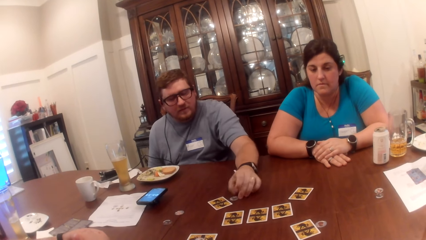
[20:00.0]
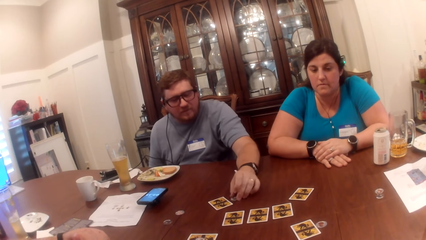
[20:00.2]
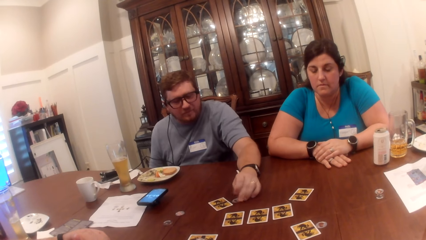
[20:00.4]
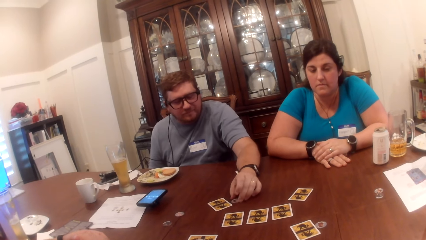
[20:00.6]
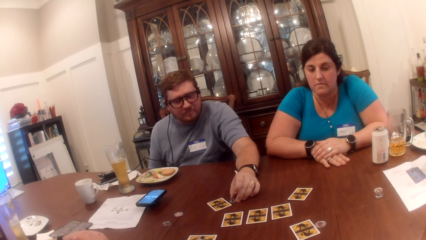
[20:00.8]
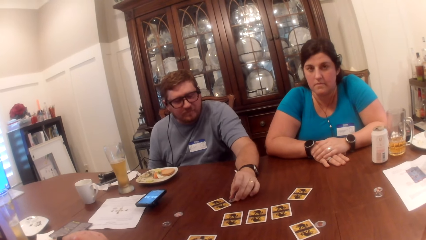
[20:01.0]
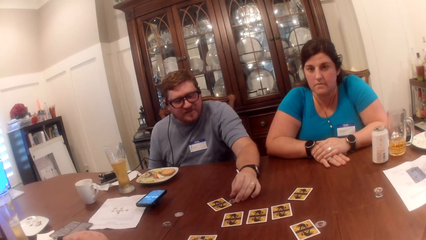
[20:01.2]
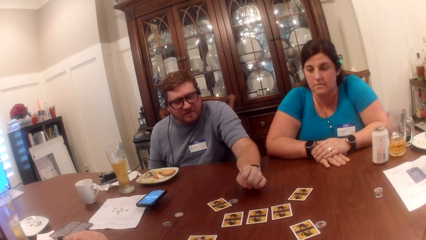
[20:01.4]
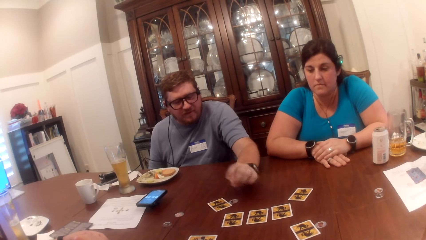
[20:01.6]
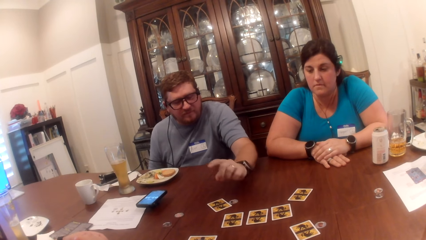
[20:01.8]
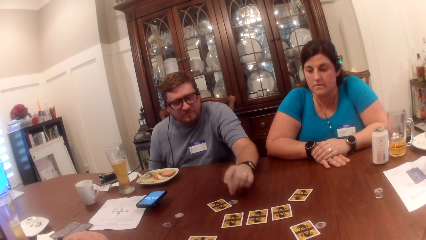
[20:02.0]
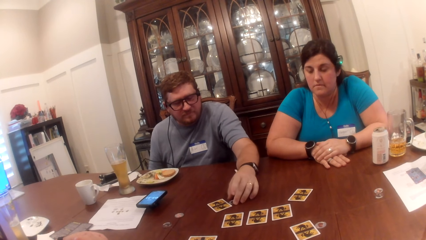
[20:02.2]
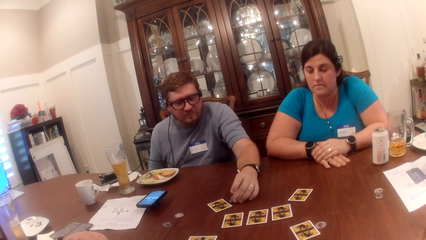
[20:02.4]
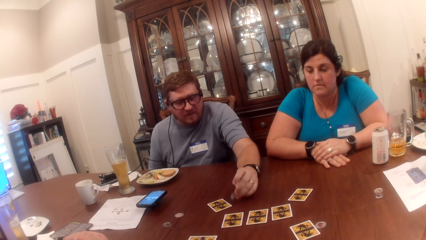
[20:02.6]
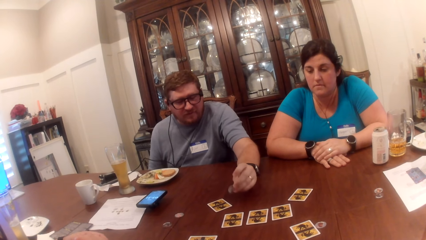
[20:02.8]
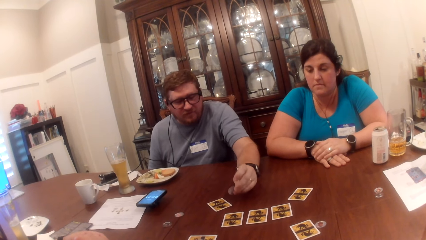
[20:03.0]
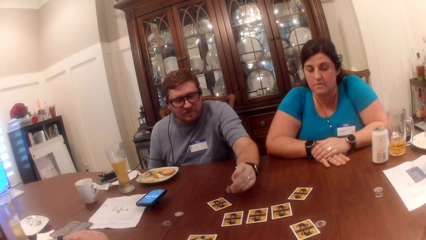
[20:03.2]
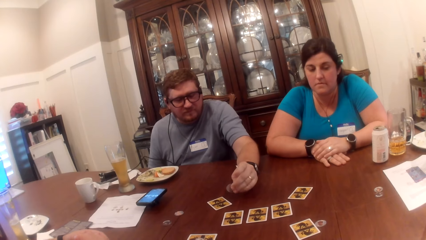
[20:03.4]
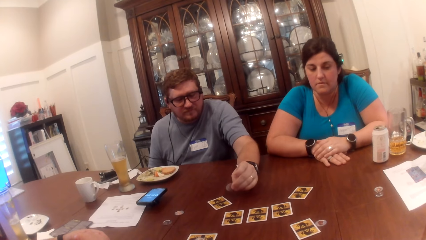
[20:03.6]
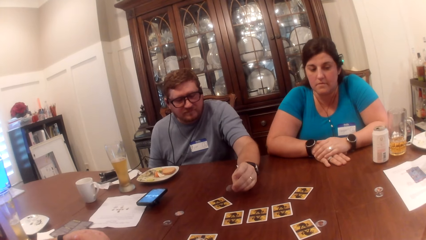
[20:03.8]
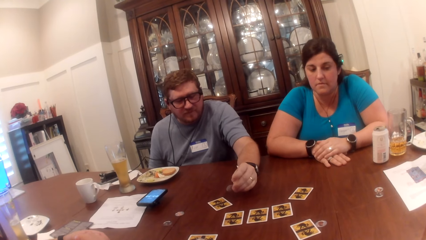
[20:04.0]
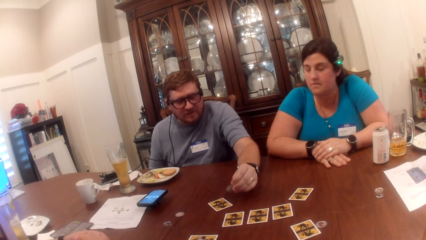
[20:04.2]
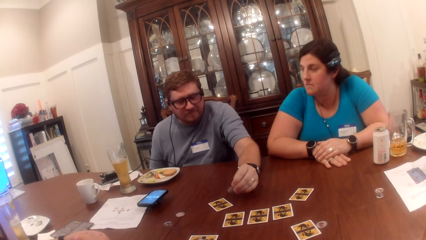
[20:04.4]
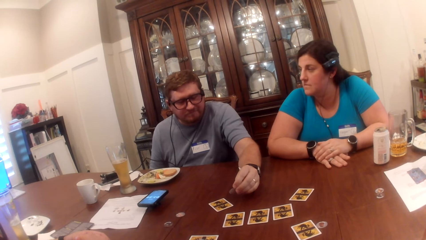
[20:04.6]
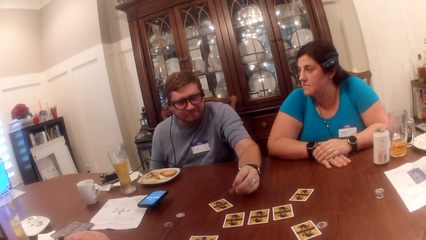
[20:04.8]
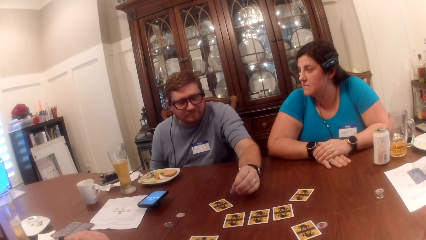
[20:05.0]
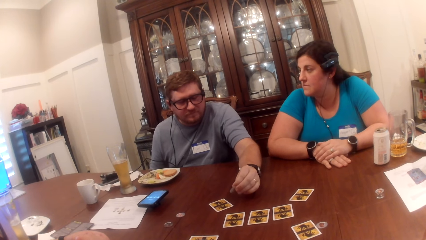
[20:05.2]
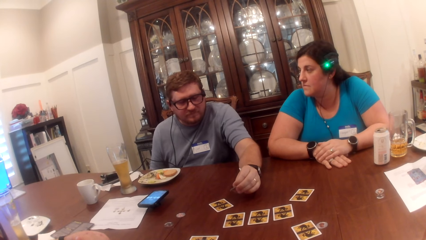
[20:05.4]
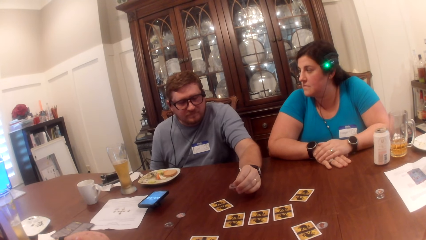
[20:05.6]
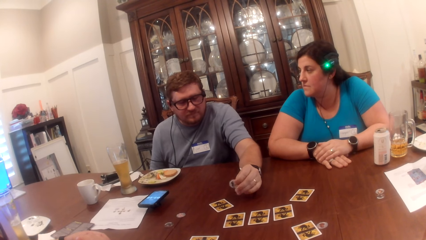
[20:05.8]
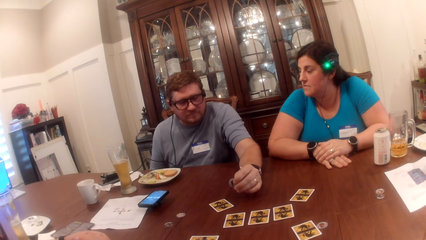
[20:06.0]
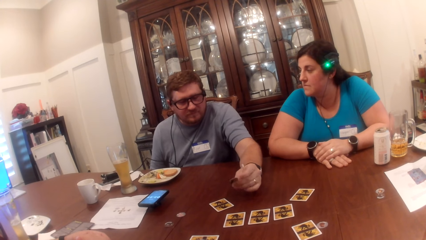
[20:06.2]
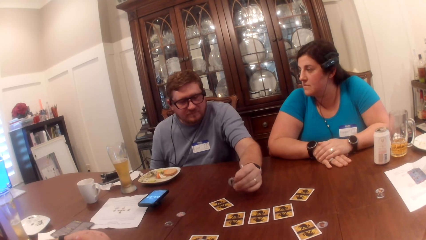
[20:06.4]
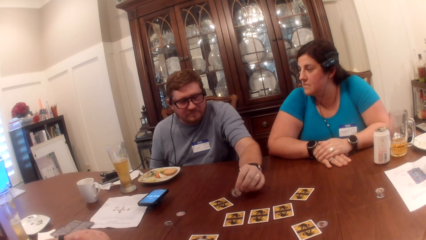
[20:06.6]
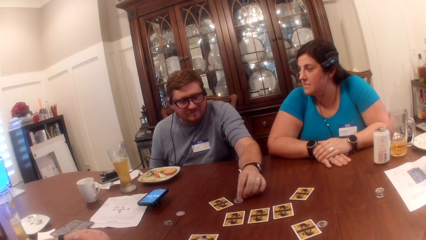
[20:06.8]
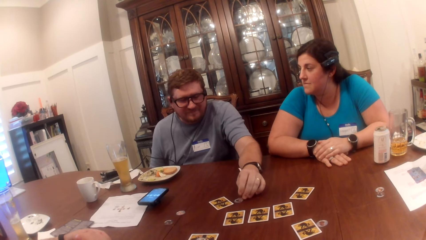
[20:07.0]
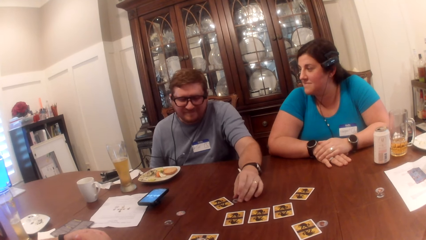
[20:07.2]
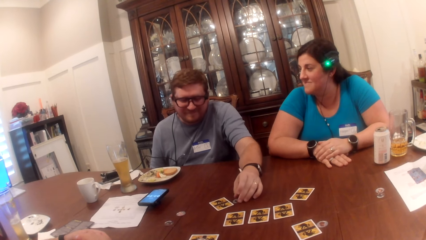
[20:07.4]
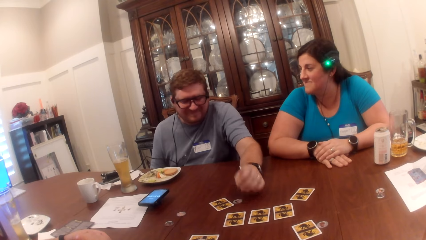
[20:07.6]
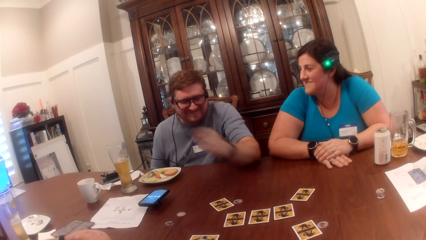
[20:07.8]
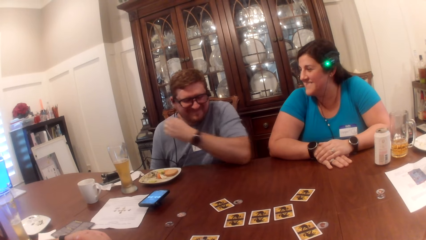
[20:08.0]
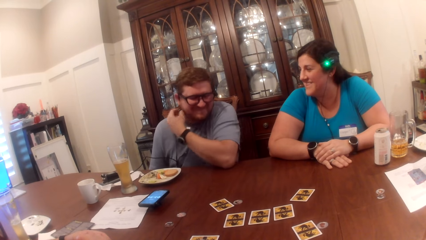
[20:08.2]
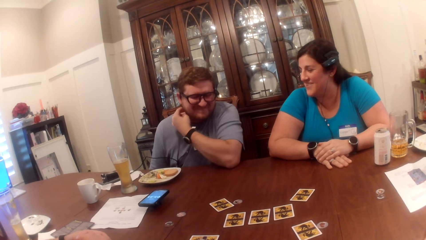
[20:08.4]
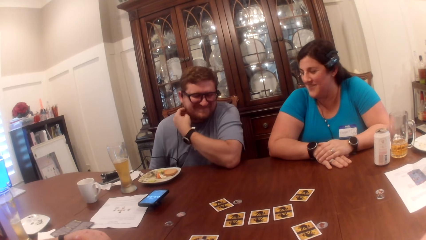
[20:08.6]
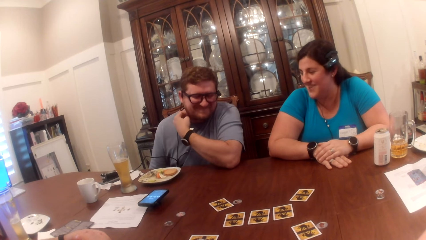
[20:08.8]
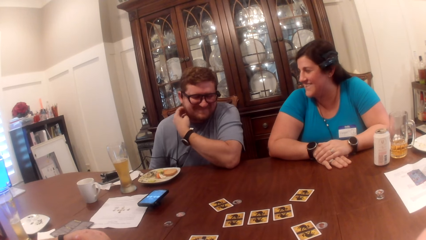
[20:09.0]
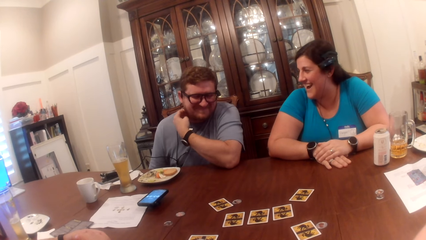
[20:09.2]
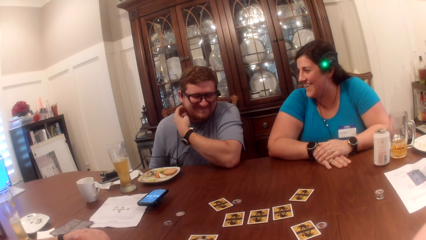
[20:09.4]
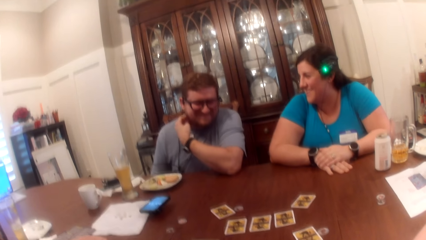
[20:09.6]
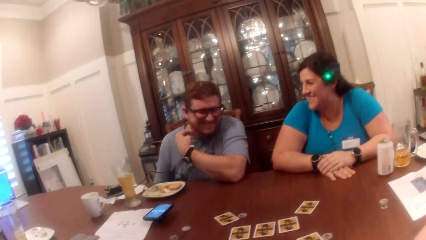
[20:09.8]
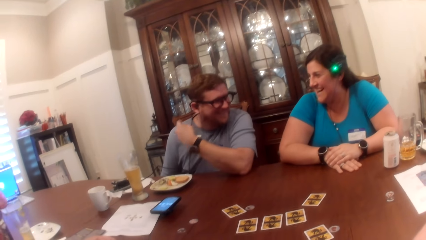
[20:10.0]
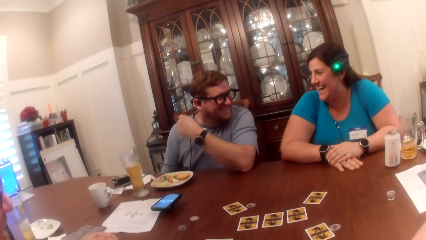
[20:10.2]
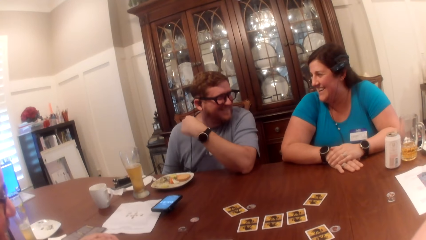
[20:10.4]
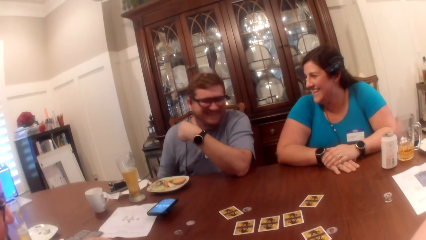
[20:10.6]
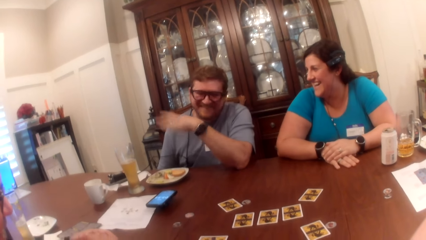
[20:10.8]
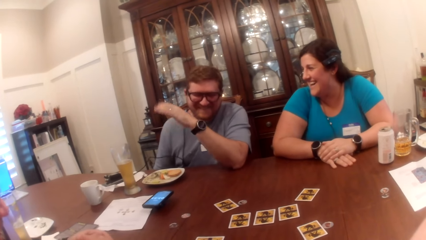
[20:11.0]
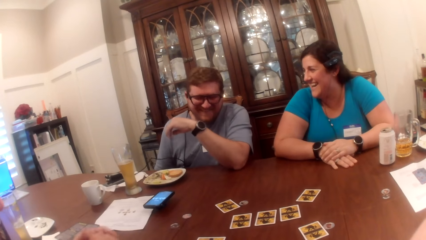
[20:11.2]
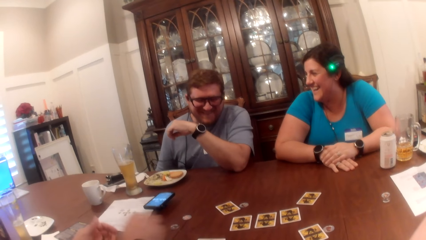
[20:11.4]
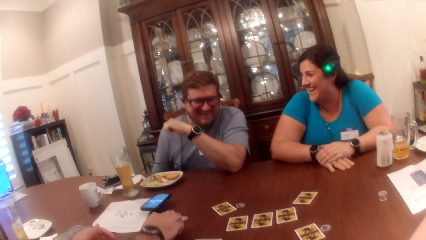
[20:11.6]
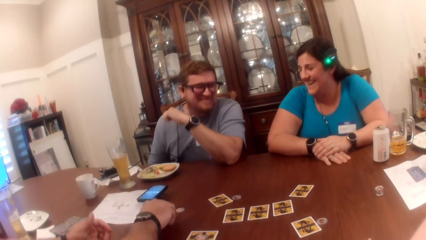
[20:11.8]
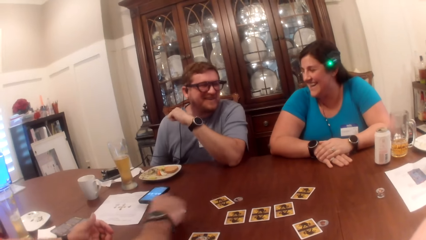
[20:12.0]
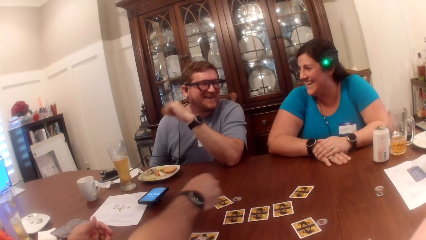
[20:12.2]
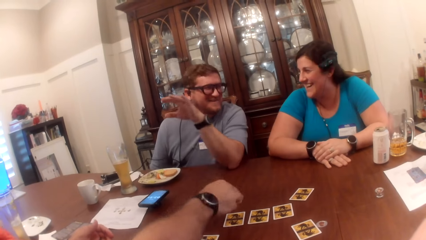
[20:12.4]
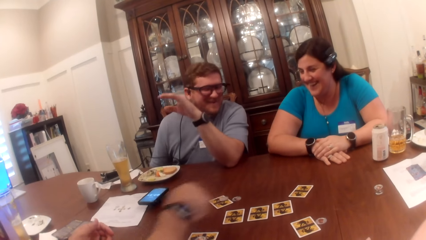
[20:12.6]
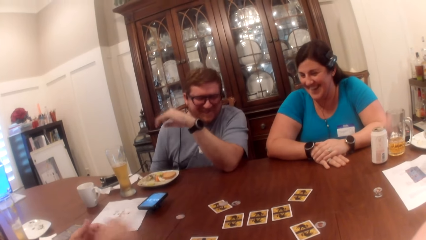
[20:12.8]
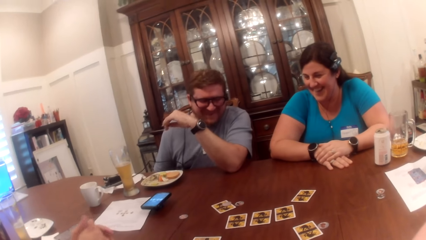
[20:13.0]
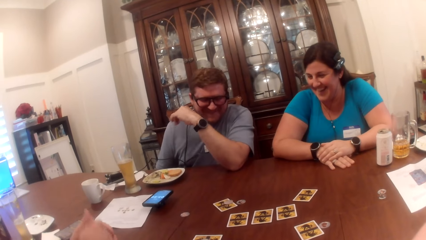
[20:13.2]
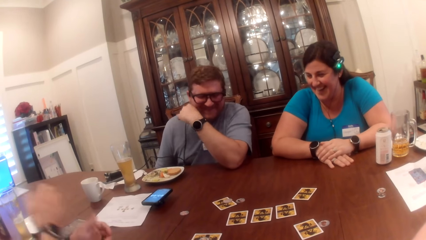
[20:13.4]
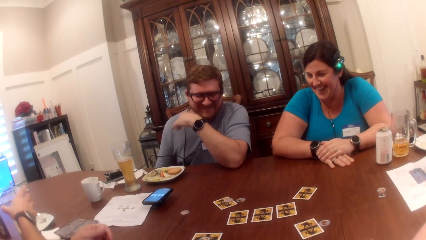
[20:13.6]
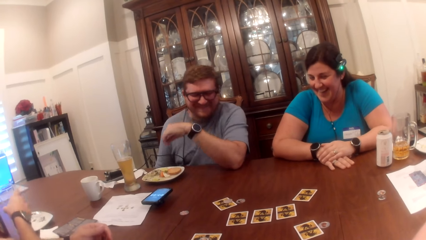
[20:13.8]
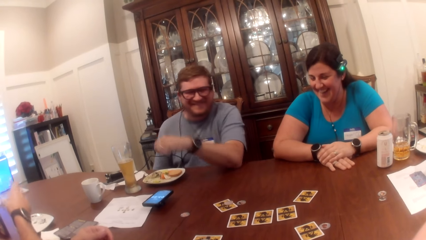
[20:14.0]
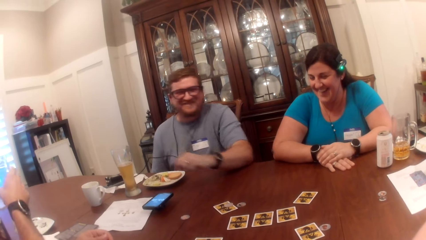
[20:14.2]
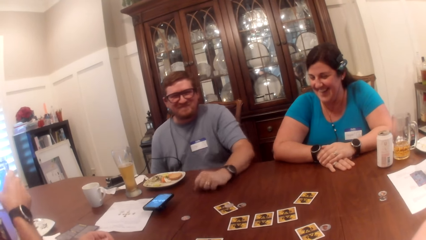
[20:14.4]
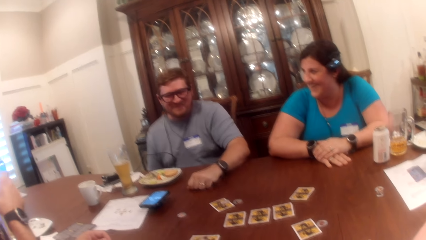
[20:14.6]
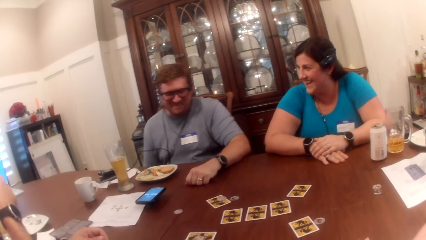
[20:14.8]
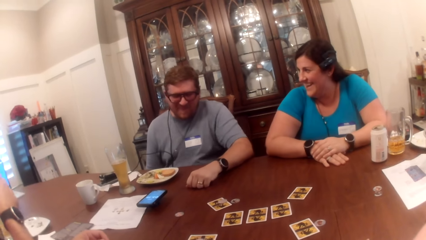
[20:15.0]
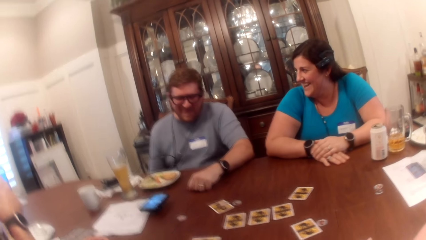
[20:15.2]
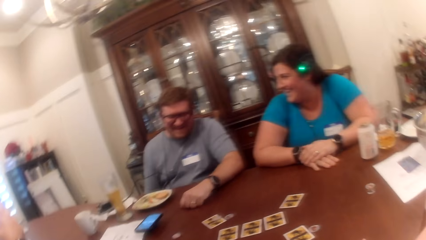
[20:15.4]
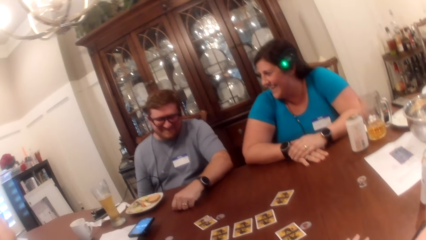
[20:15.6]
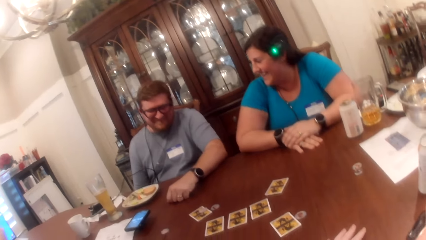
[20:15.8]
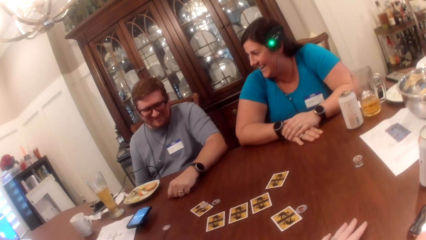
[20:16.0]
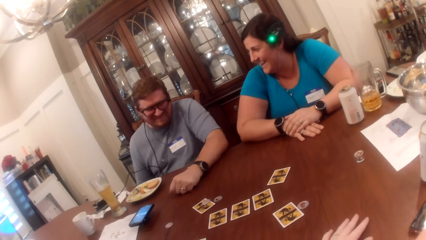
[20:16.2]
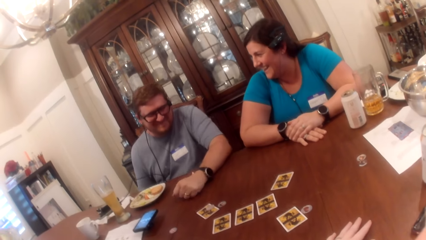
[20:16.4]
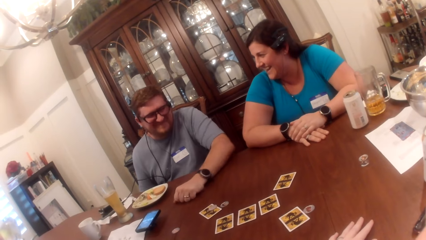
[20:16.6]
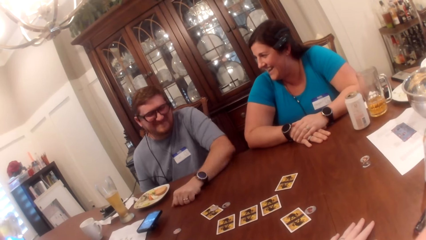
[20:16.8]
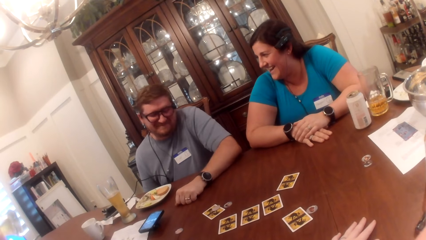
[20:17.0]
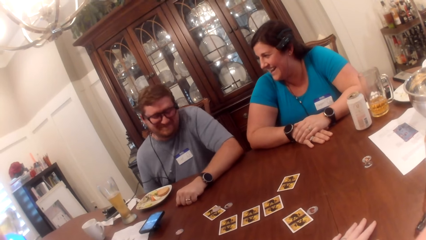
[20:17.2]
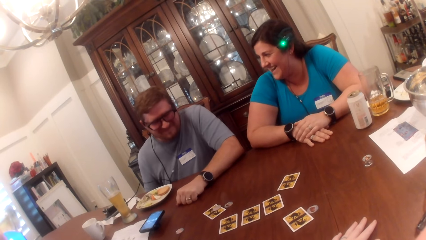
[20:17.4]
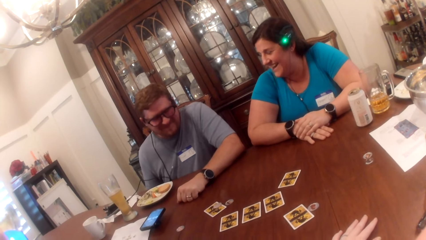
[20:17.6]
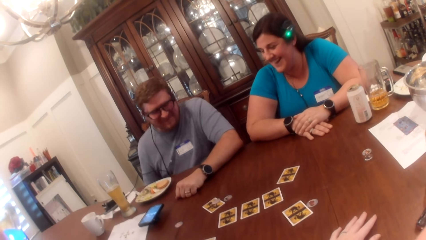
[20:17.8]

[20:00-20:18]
A man fiddles with the coin or token on the table with his left hand. He gesticulates with his left hand. He picks up the coin from the table with his left hand. He inspects the token. A woman looks at the man. The man drops the coin on the table with his left hand. He scratches his neck with his left hand. He gestures at another man. The other man picks up a coin from the table with his right hand. He drops the coin on the card with his right hand. He picks up a cup of water with his right hand. The first man places his left hand on the table. The other man drinks from the cup of water in his right hand. The camera wearer looks around the table.
